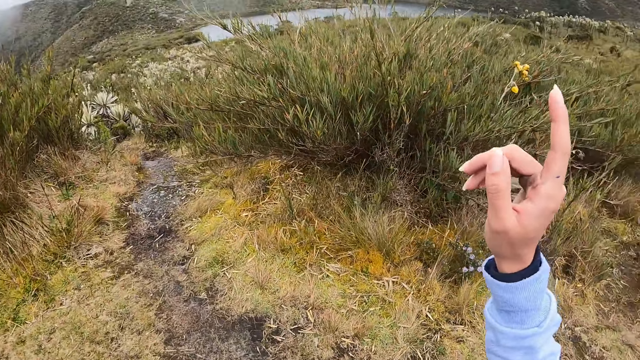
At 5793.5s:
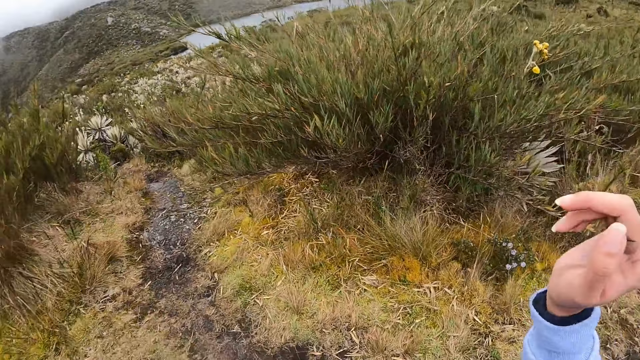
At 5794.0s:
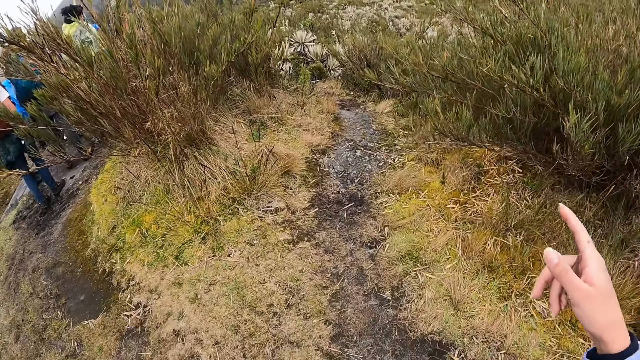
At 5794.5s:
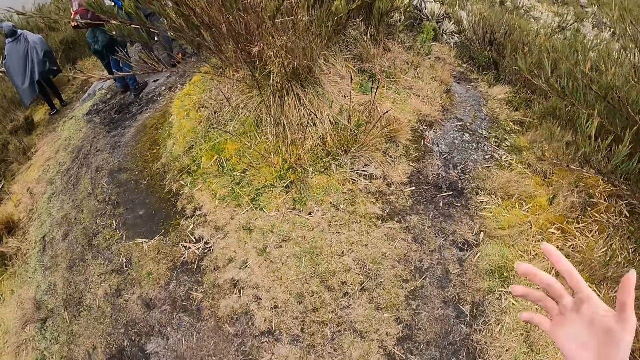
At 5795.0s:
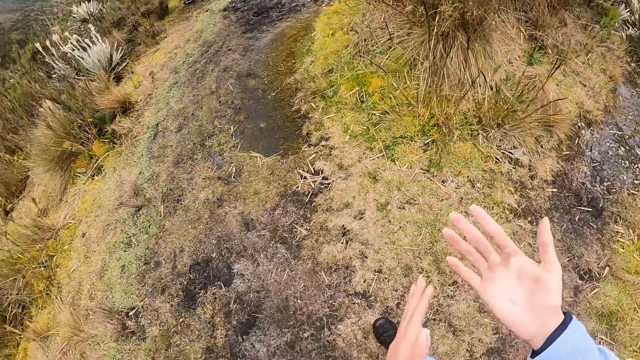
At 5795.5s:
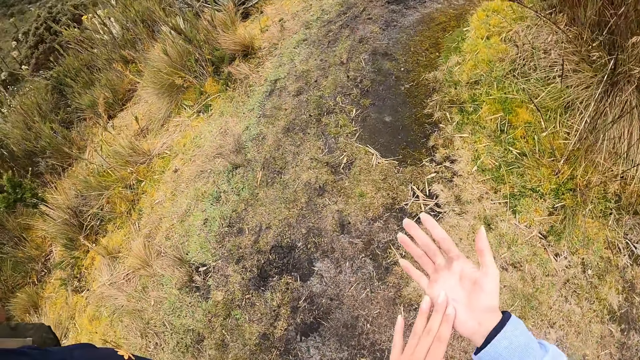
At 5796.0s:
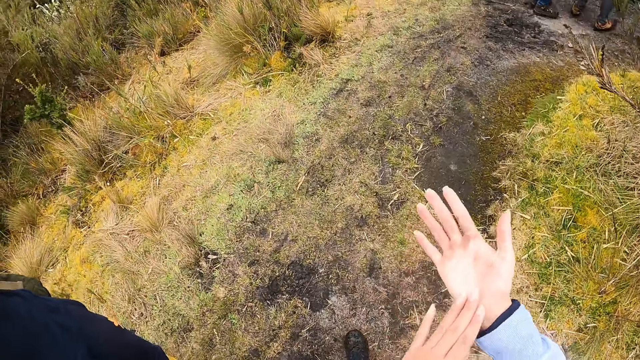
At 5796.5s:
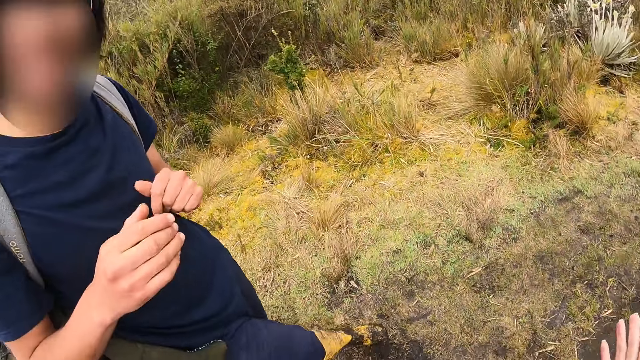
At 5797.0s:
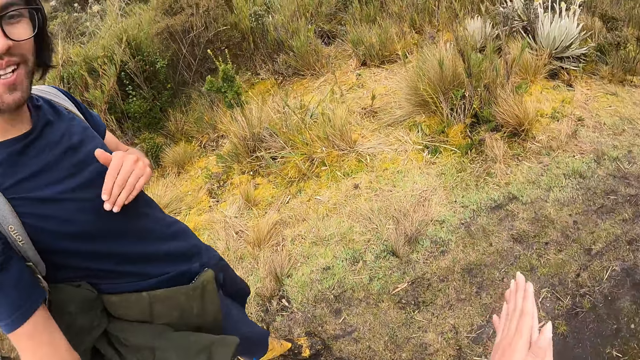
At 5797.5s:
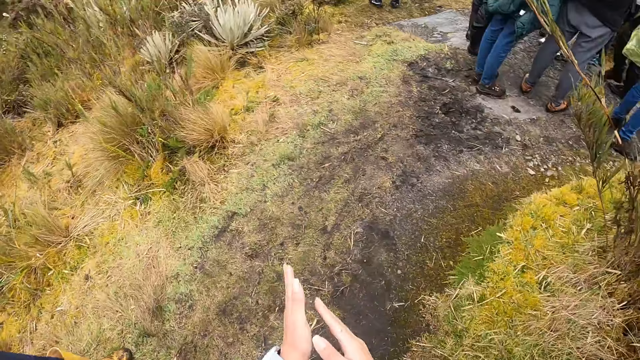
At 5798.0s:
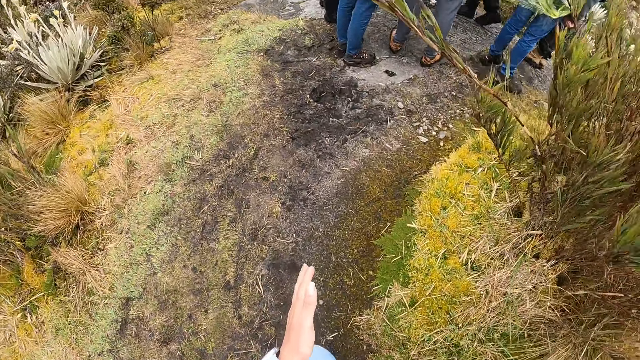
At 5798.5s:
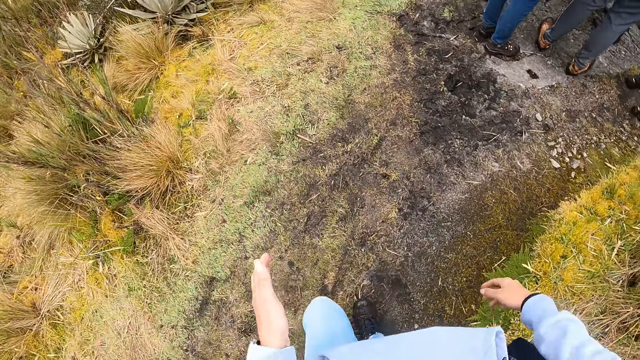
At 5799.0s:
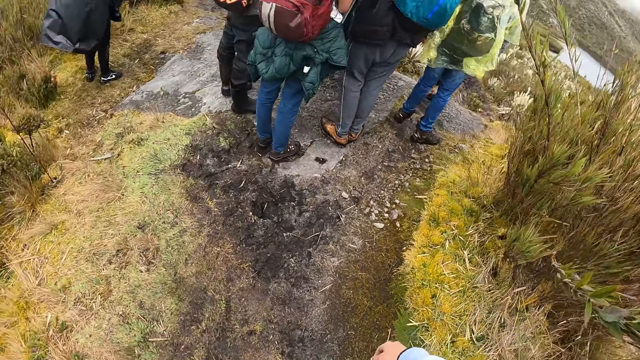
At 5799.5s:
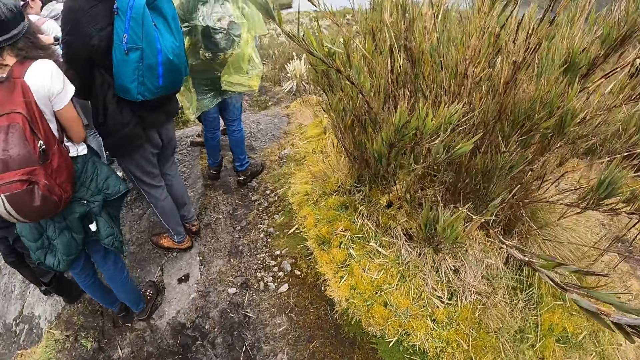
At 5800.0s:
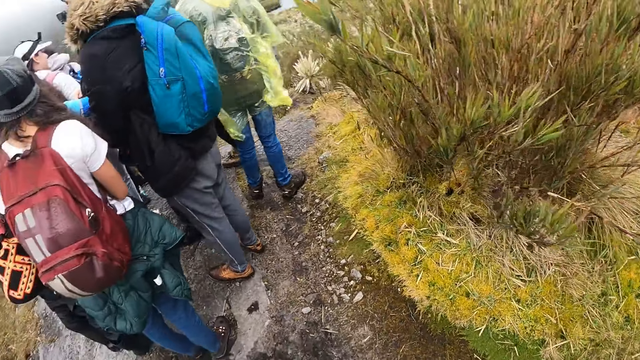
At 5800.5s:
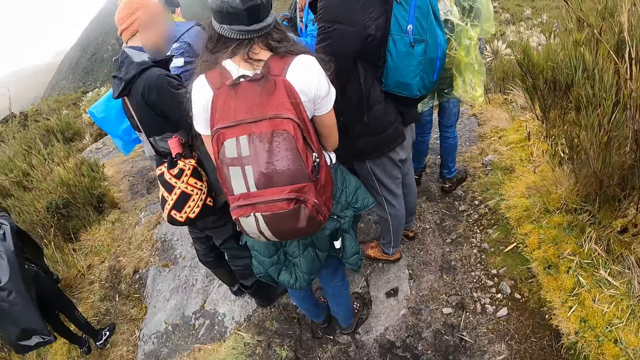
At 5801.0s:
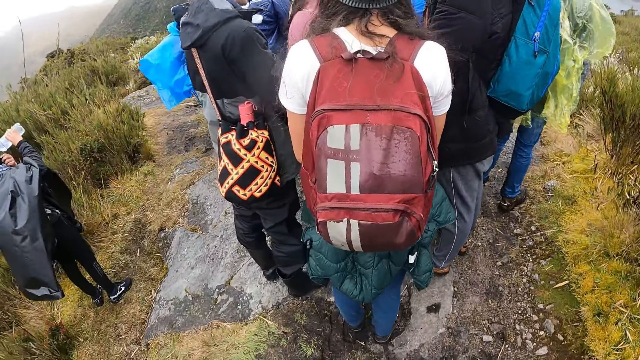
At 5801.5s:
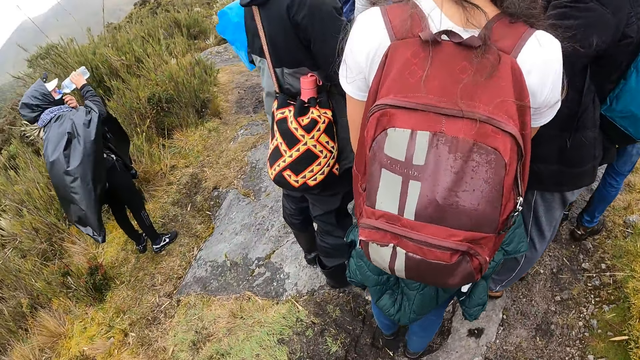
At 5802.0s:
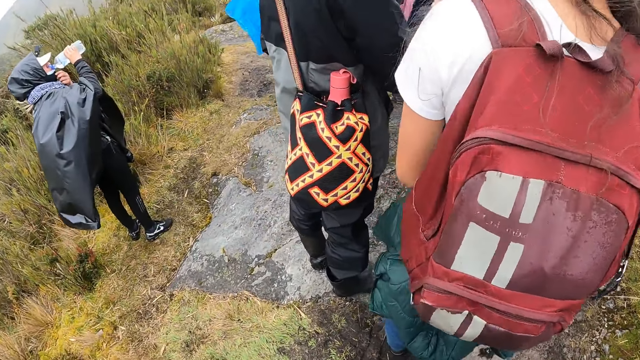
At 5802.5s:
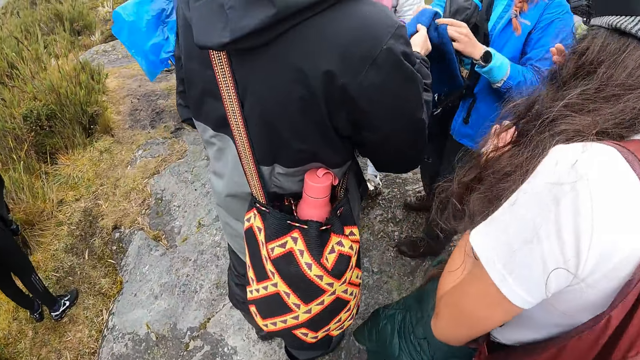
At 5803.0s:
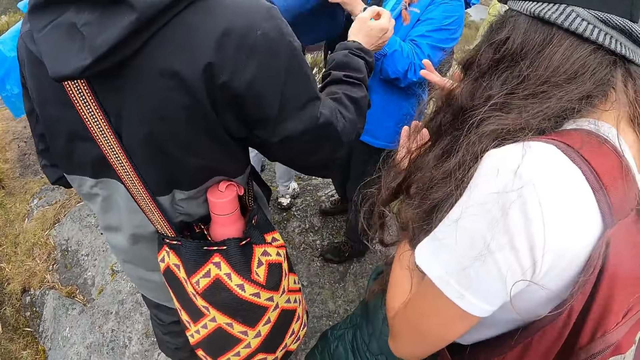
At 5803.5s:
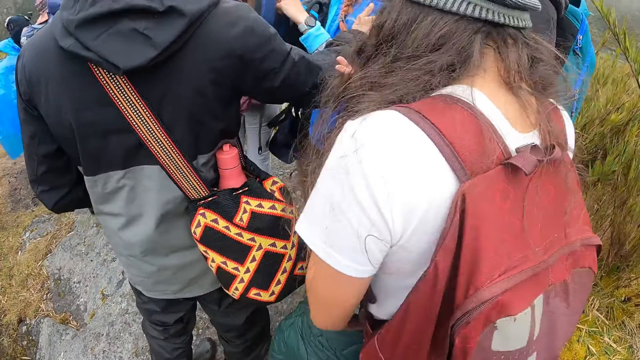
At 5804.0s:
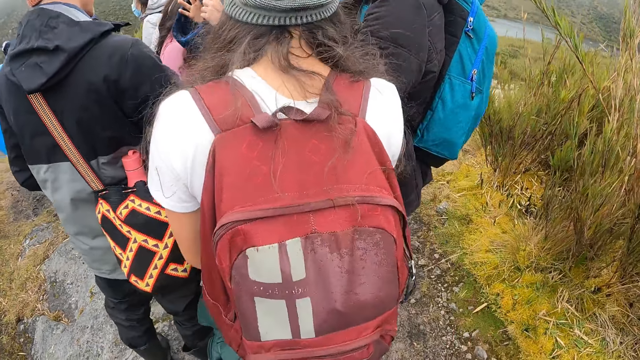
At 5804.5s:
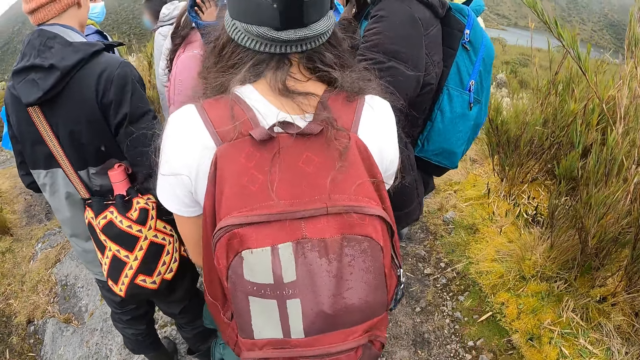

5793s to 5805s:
The camera wearer points around. He rubs his hands together. He looks around.

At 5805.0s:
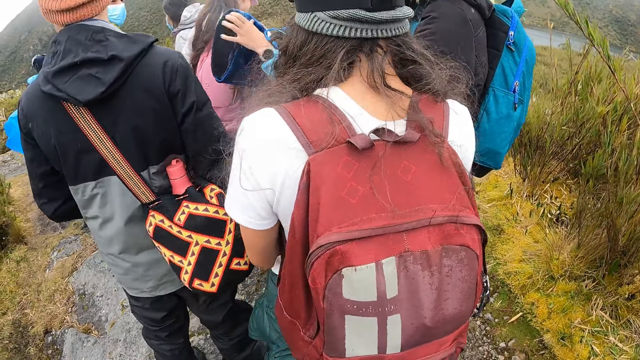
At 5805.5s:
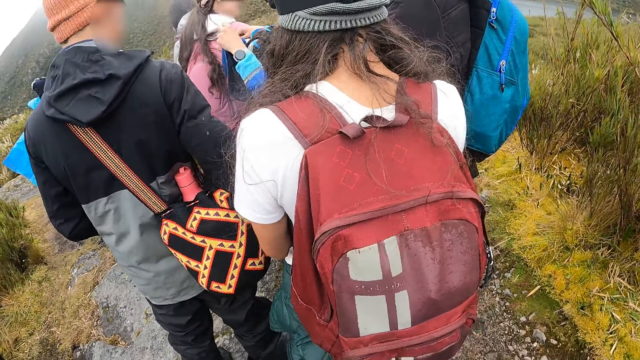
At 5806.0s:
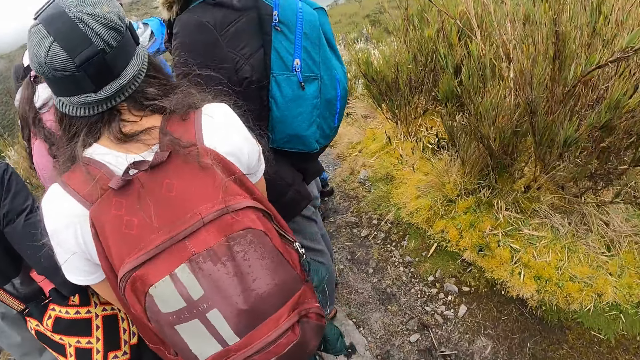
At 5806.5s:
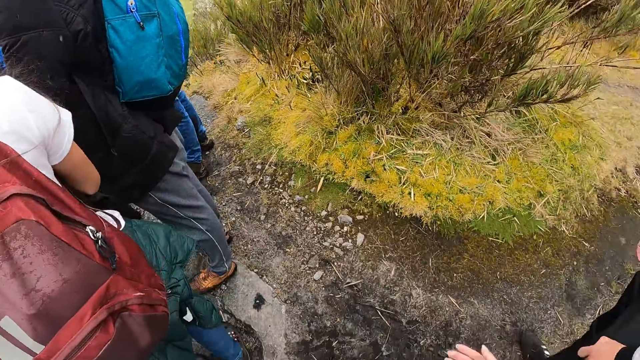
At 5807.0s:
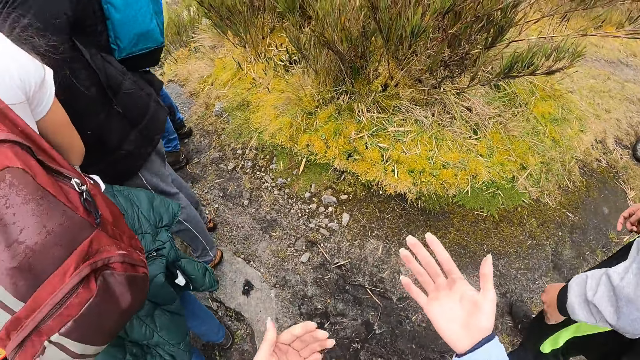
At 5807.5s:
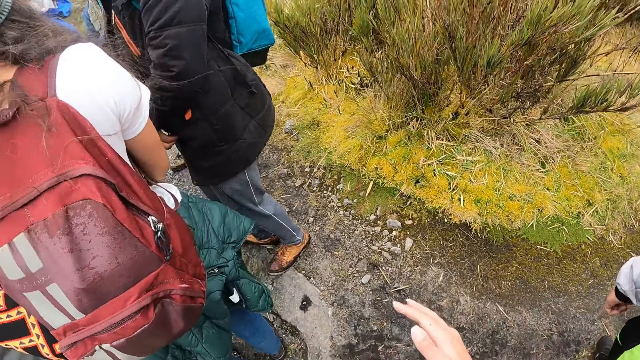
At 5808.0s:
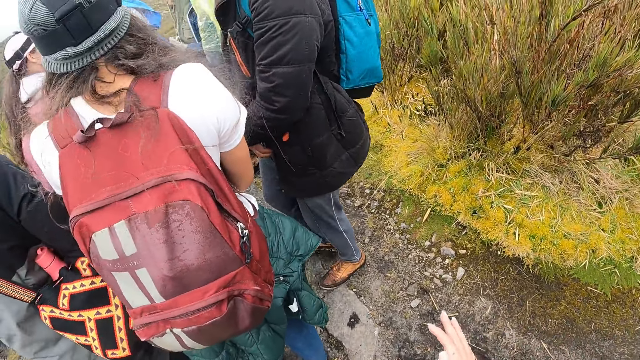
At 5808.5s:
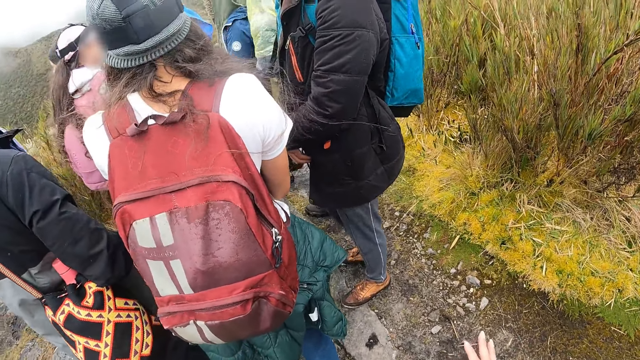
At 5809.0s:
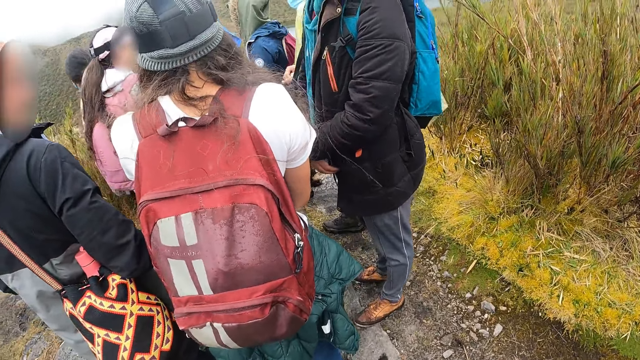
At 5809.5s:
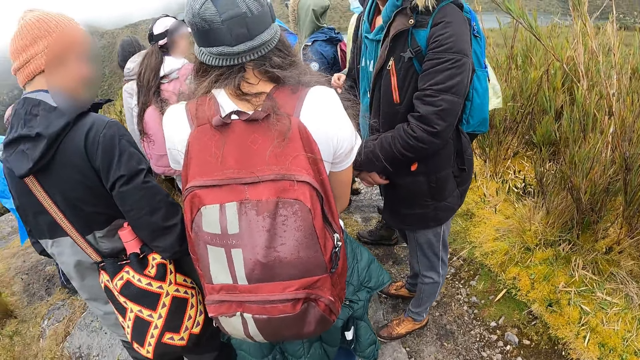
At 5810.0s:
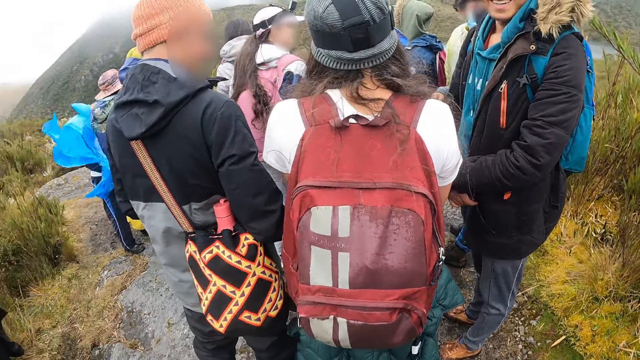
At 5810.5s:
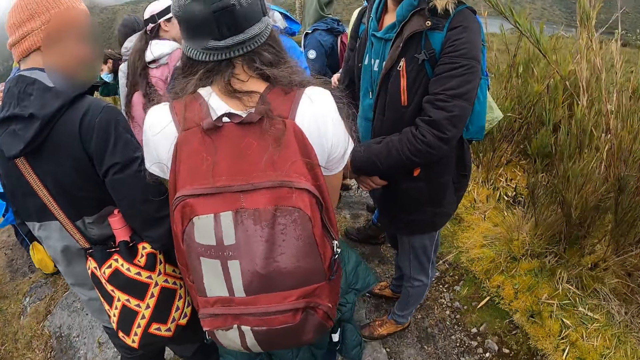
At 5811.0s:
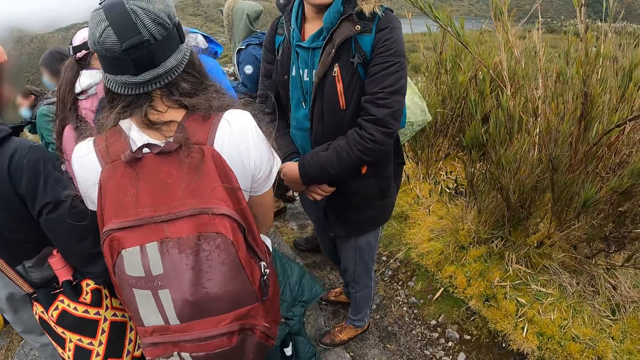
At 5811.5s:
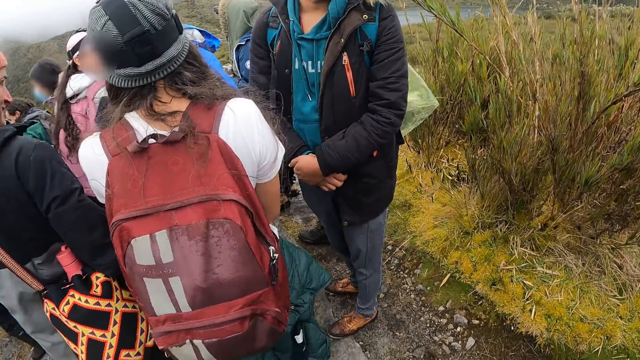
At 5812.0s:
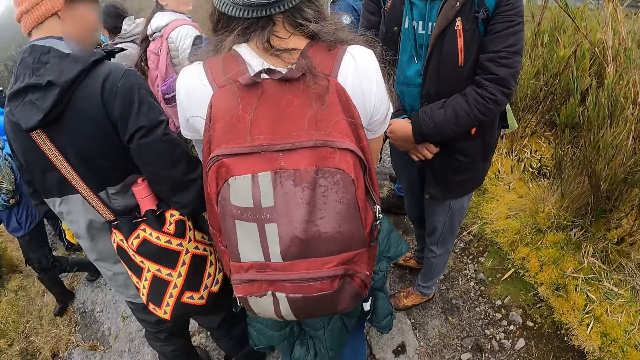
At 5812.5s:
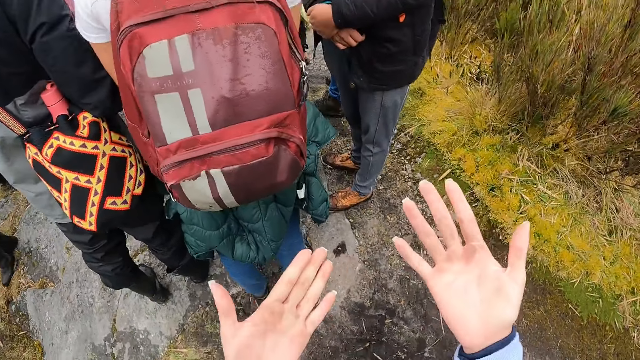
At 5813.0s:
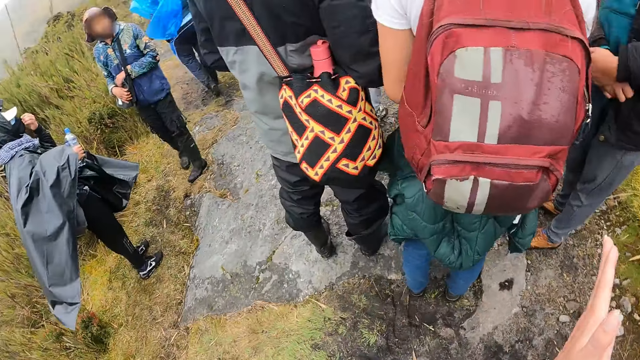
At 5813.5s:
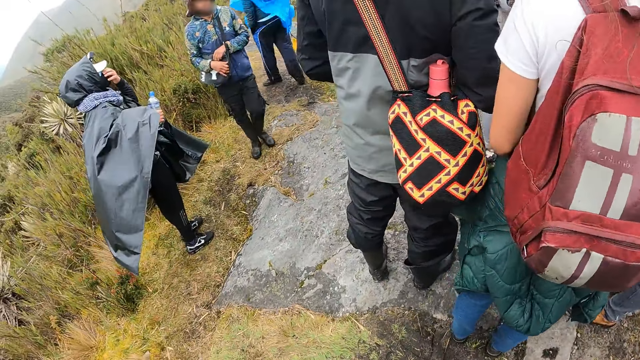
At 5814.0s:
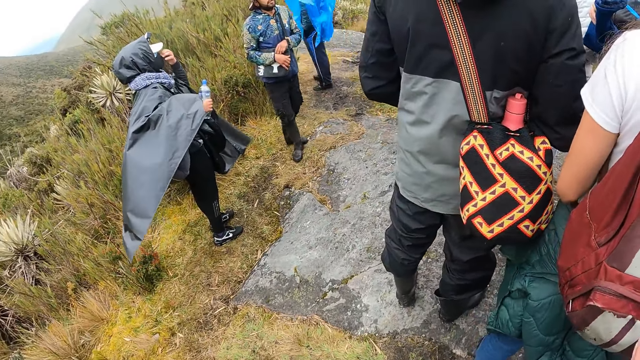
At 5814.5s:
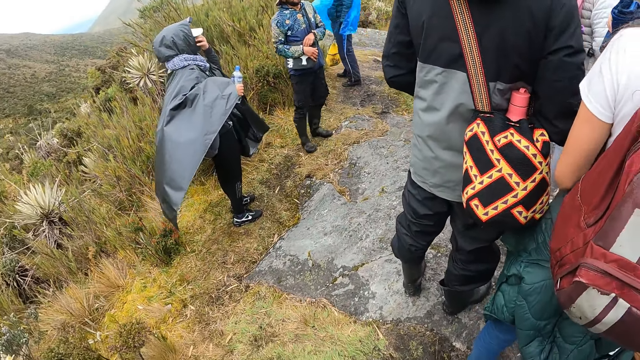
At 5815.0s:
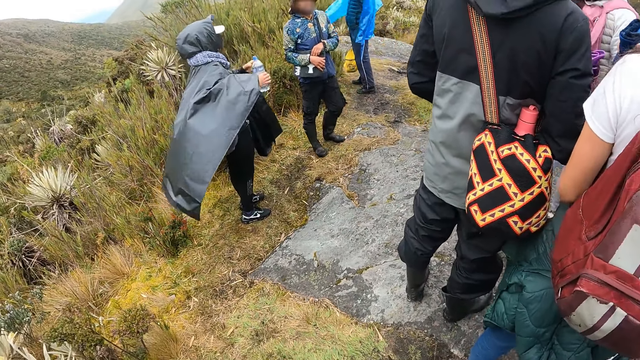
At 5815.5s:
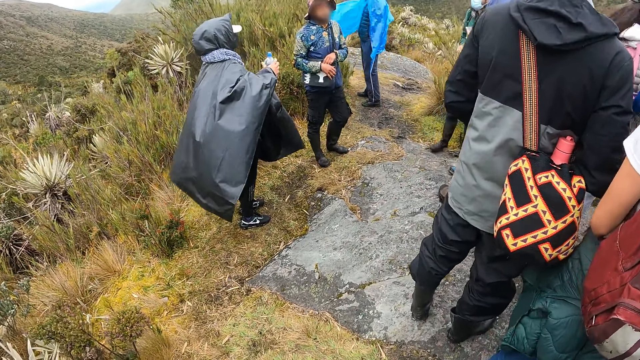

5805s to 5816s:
The camera wearer looks at his hand. He rubs his hands together. He looks around.
